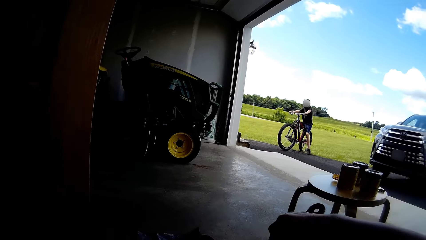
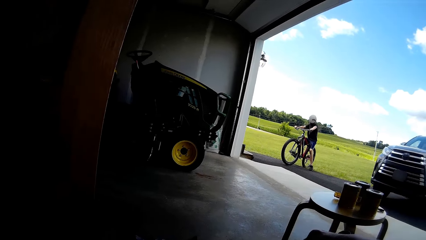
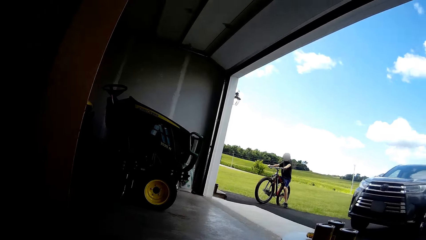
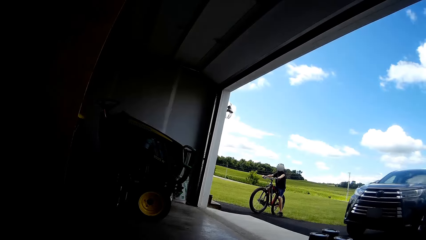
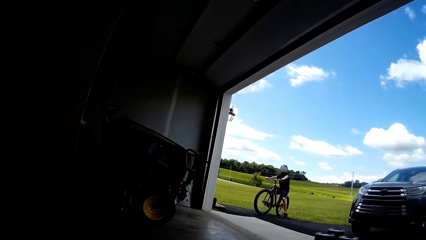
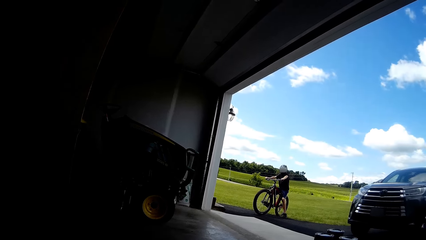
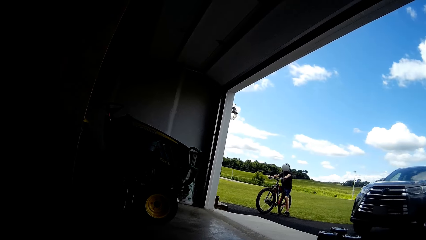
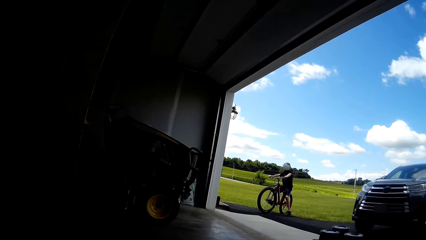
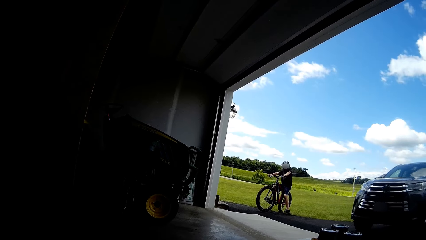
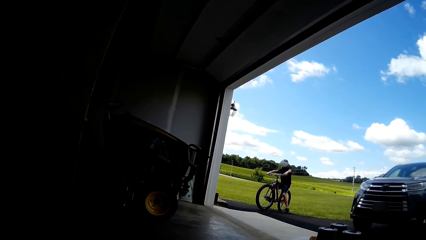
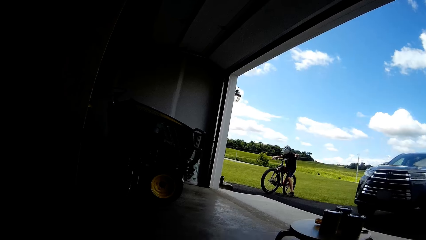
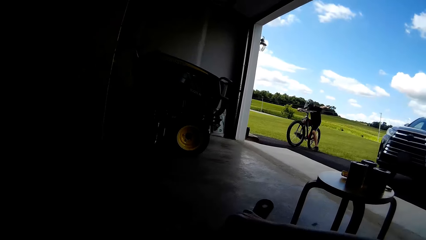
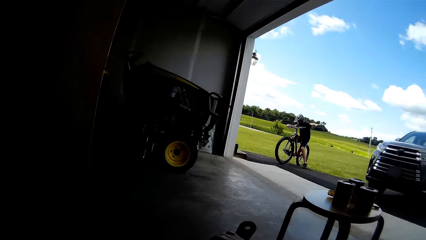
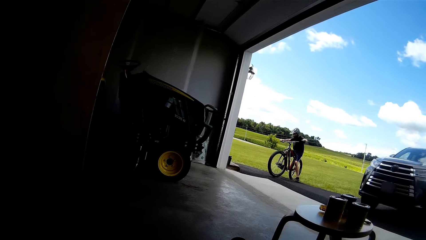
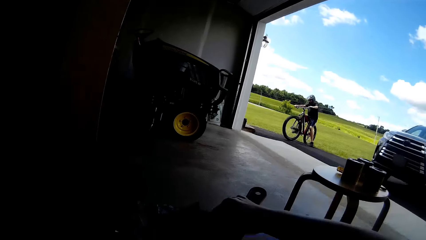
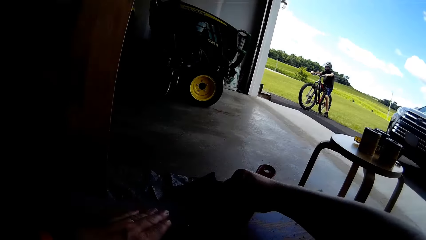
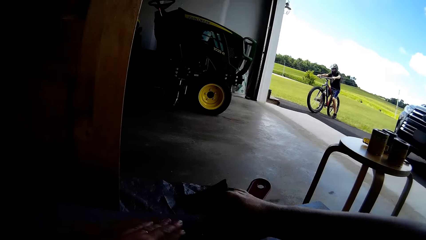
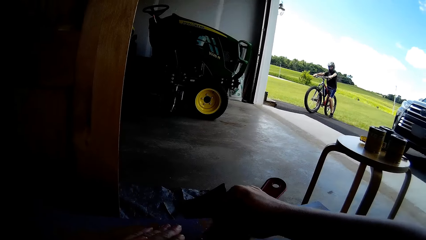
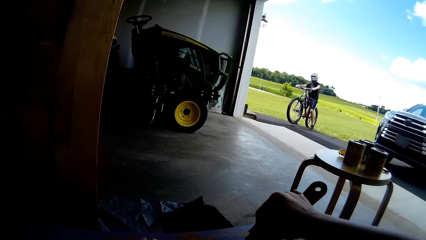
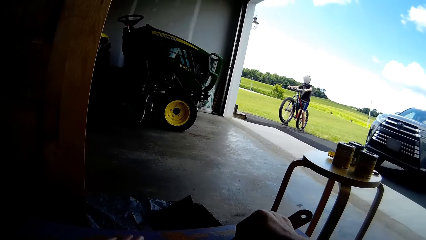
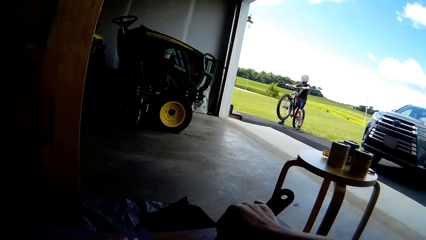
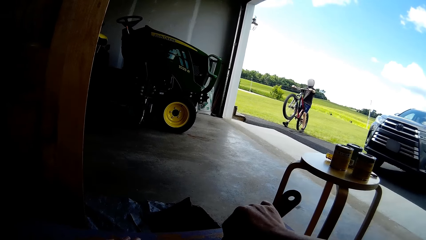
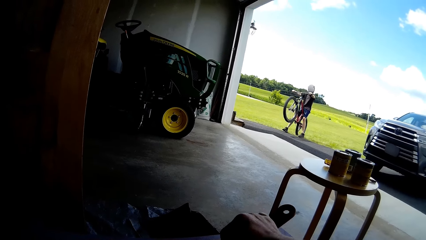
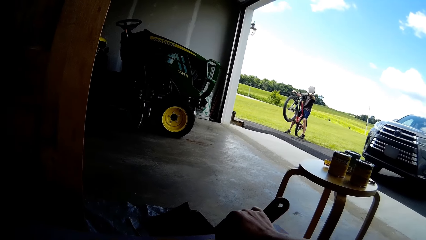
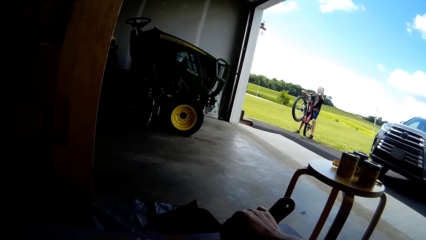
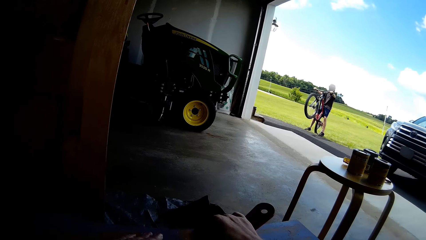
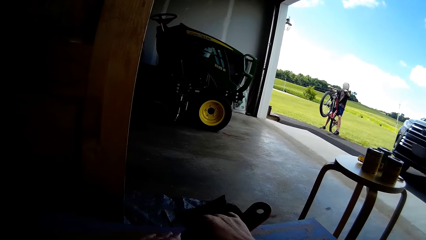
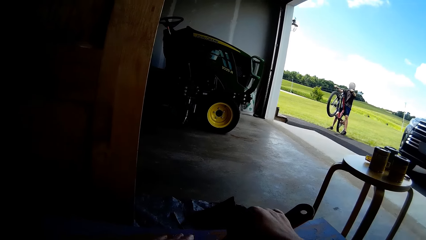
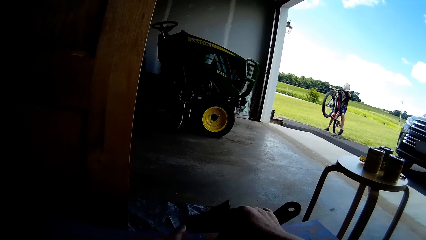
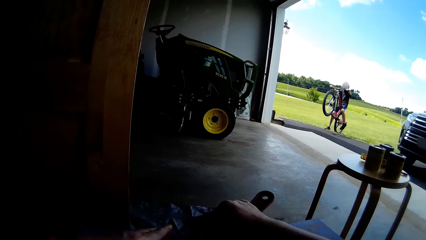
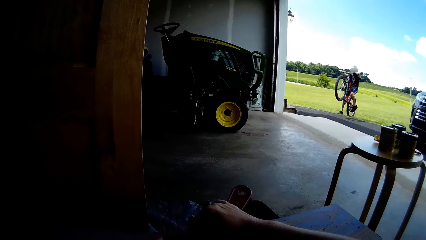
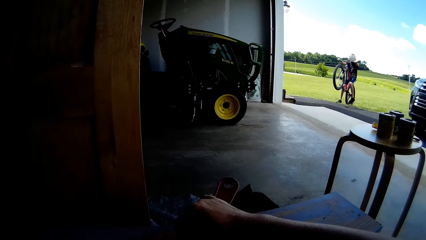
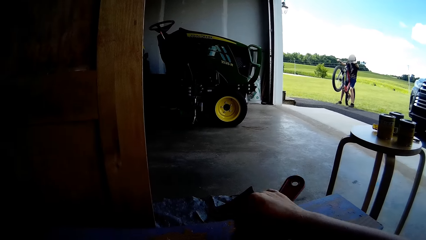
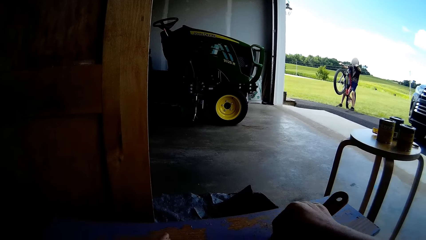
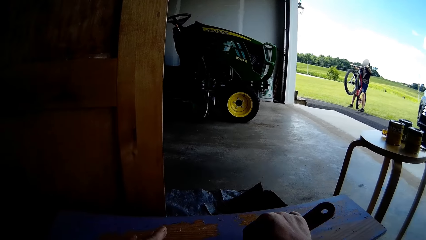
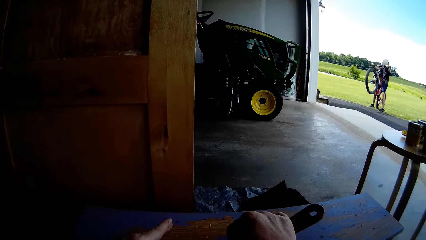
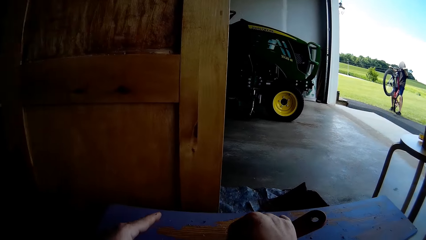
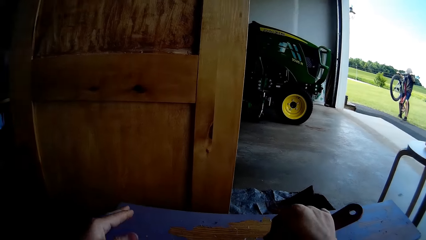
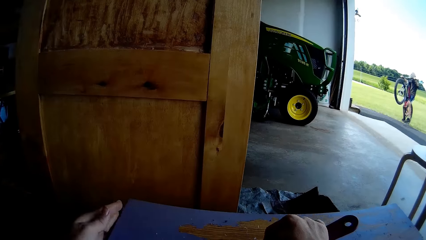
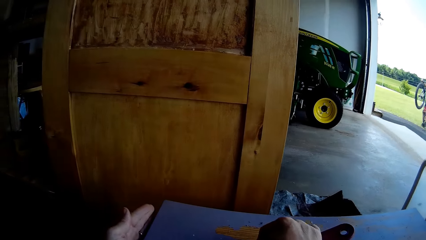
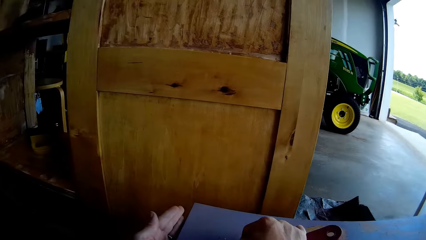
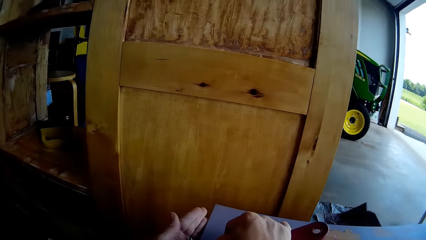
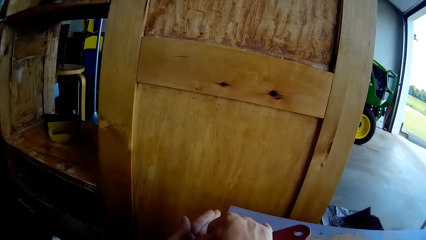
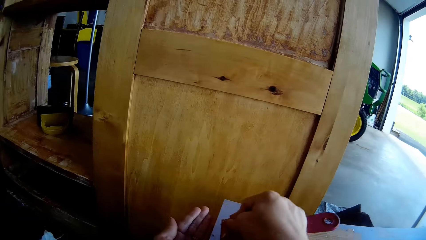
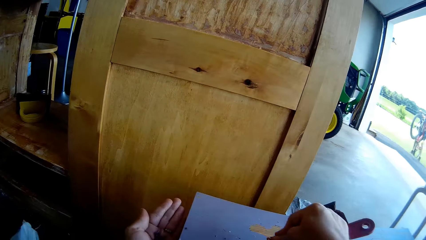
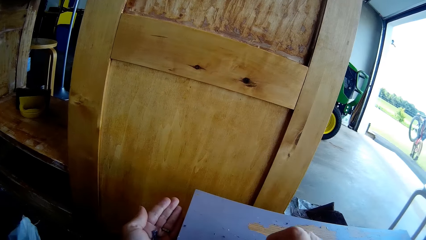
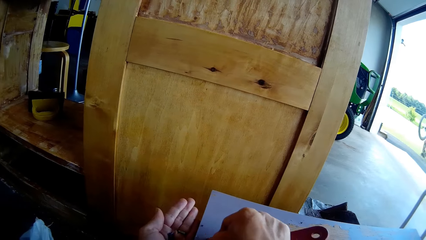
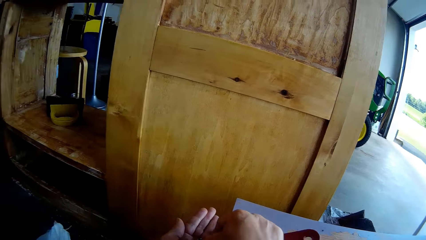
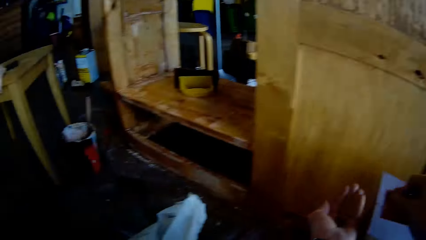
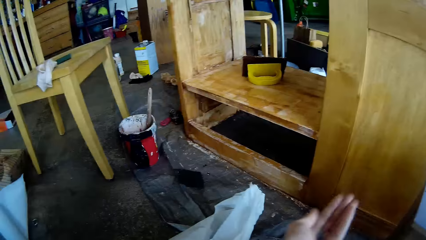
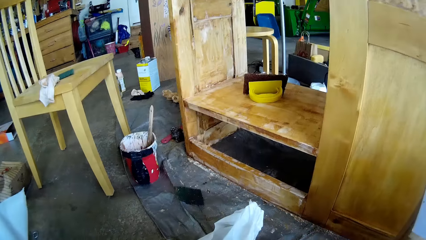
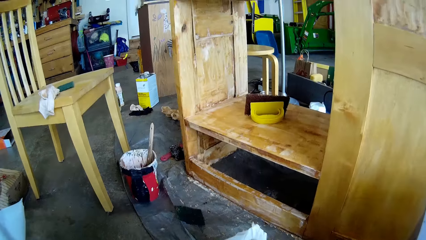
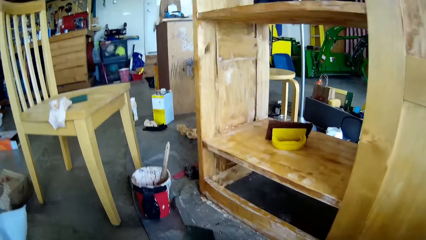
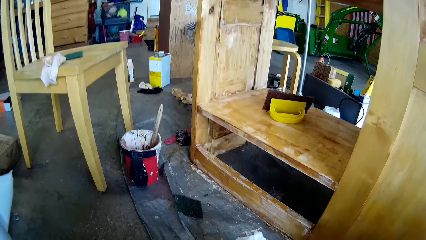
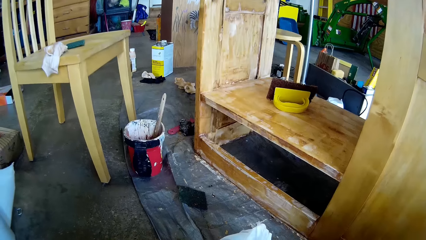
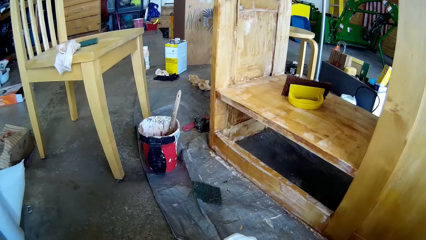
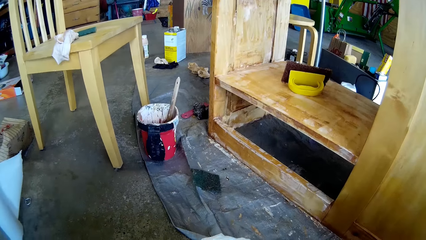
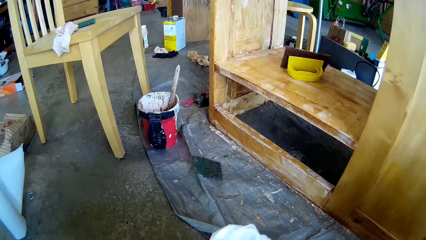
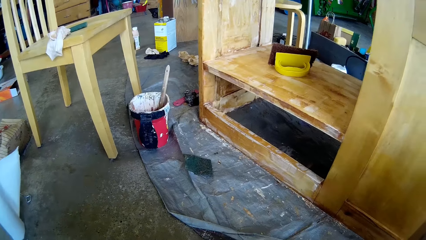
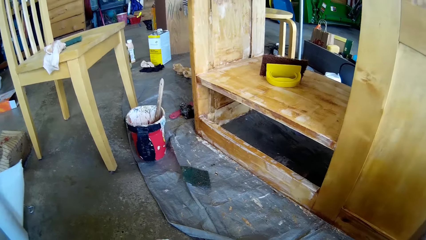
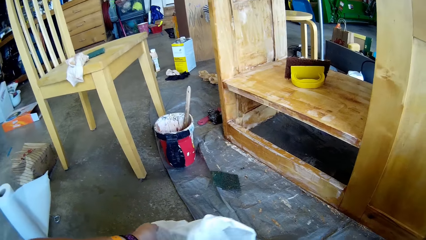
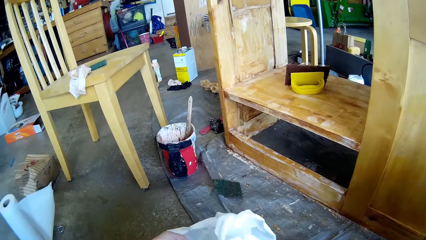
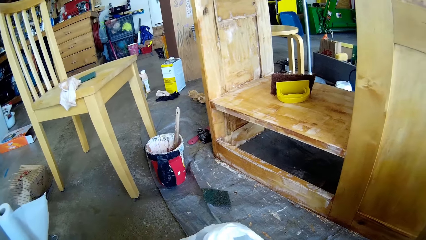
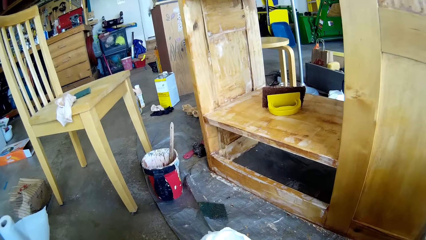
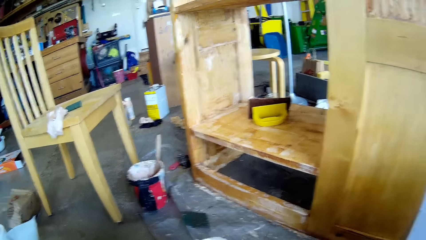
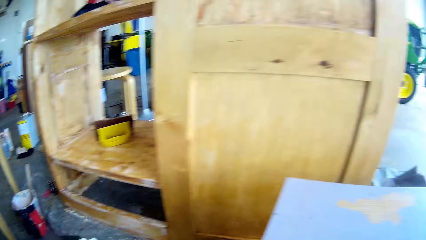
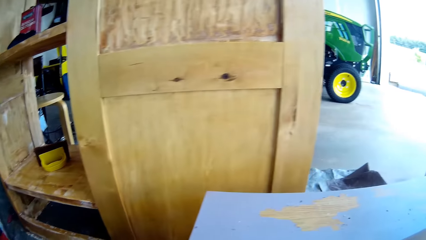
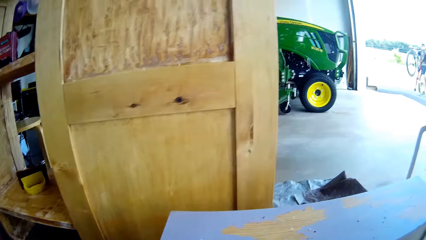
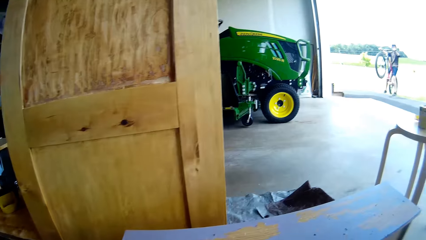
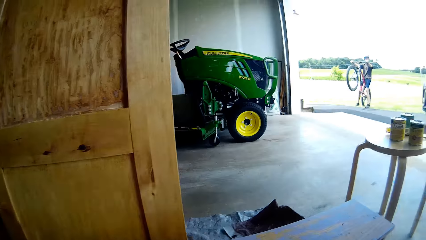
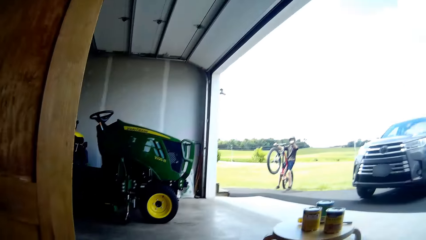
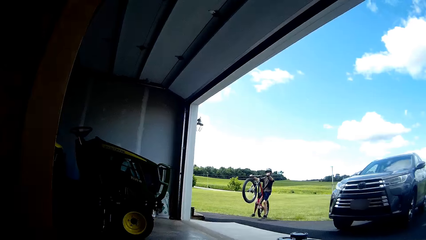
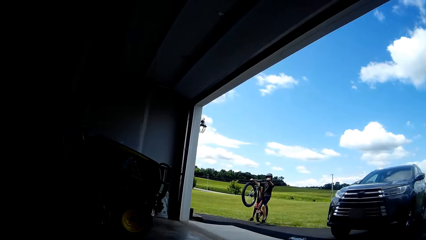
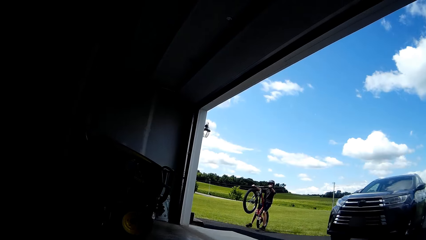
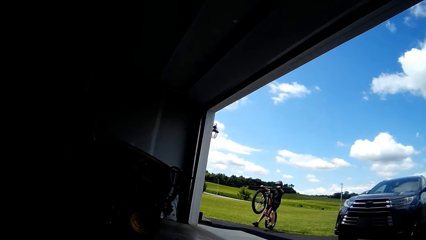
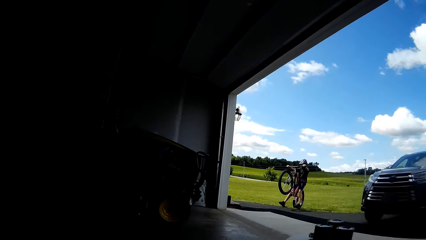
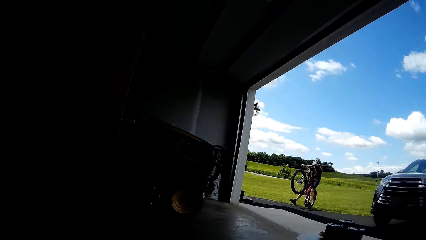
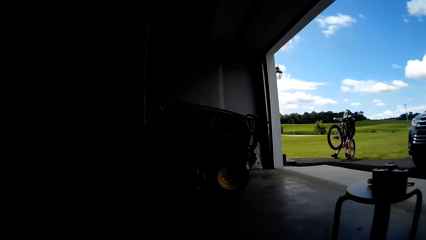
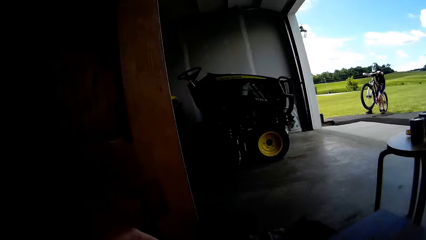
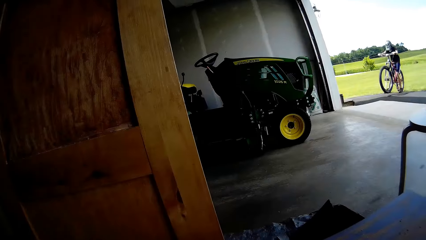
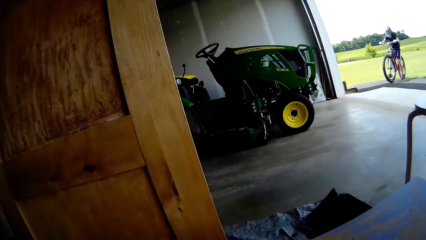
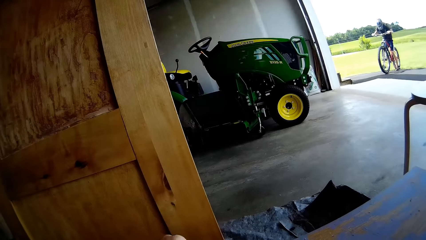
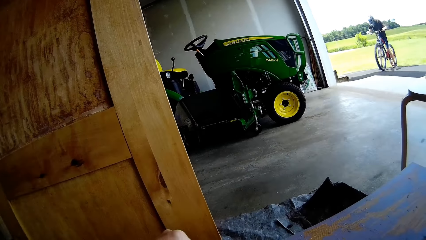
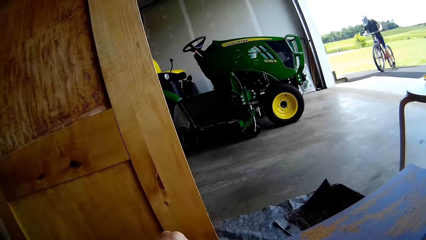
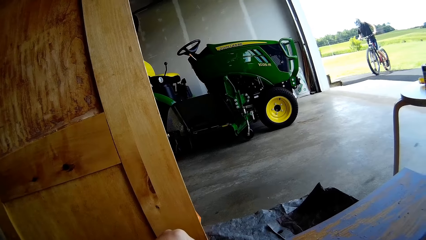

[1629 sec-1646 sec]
The camera wearer moves the hands on the bicycle. A person lifts up the bicycle. The camera wearer moves the hand. They put the scraped paint into the hand. They take the carrier bag, put the paint in the carrier bag and look around. Another person moves the left leg.
